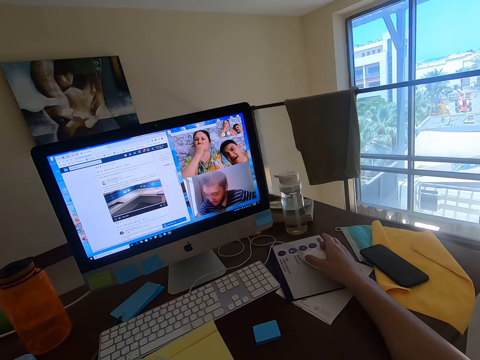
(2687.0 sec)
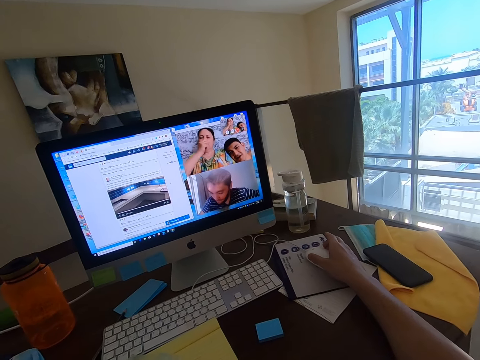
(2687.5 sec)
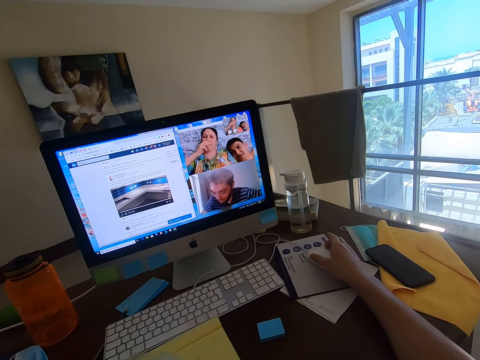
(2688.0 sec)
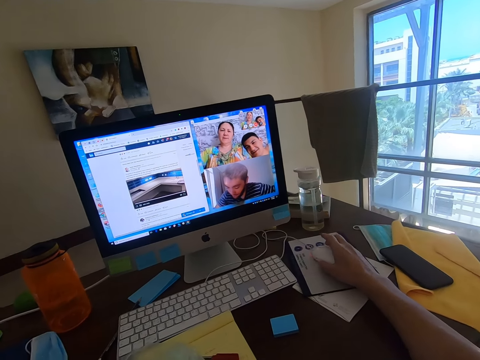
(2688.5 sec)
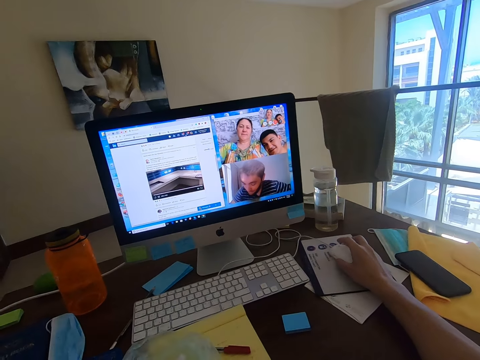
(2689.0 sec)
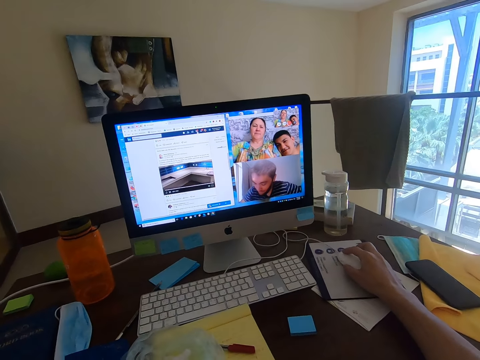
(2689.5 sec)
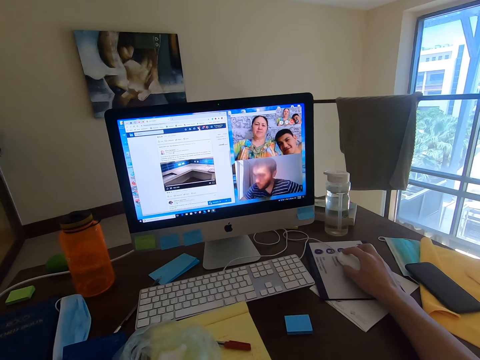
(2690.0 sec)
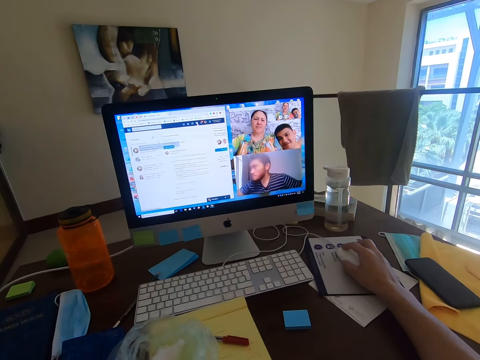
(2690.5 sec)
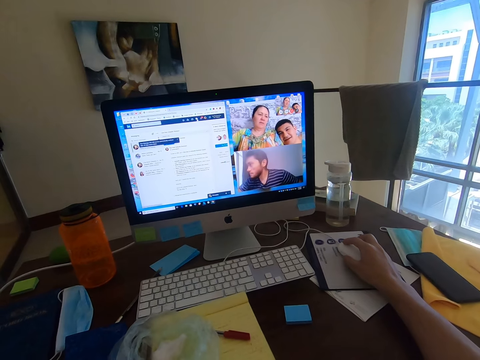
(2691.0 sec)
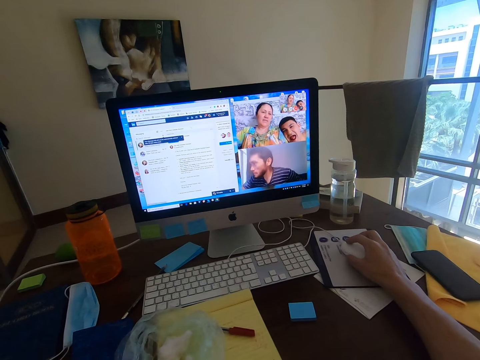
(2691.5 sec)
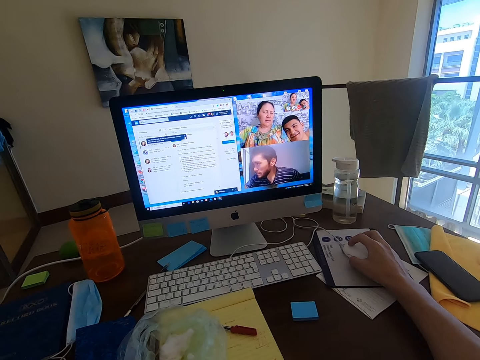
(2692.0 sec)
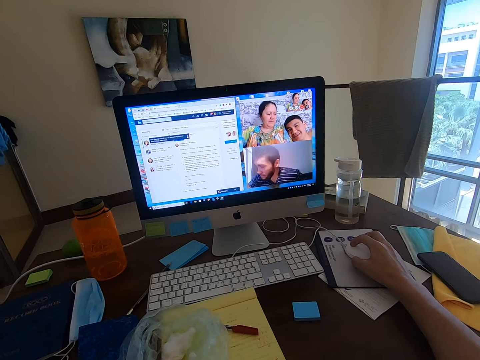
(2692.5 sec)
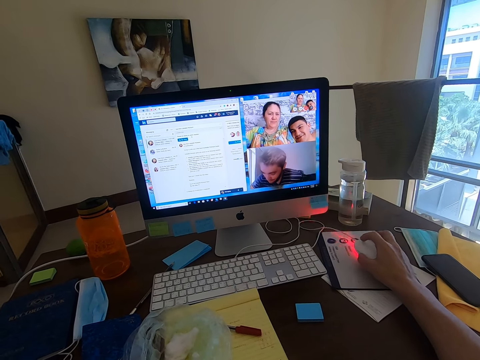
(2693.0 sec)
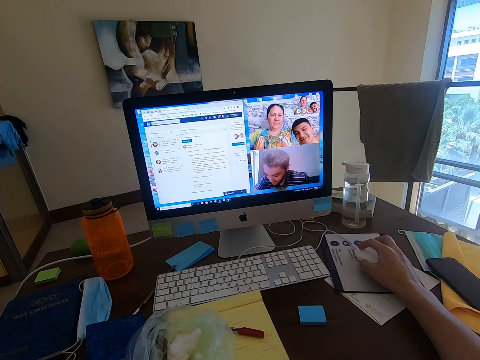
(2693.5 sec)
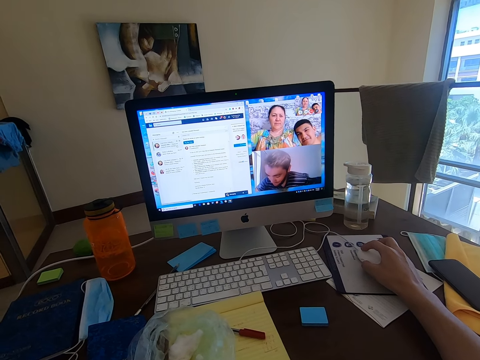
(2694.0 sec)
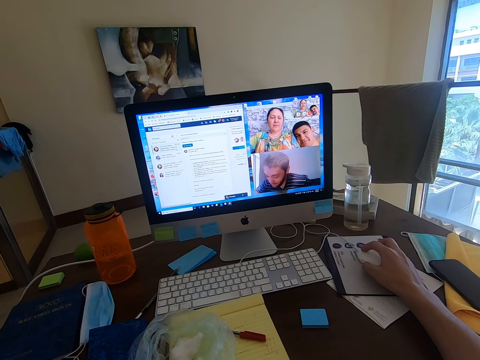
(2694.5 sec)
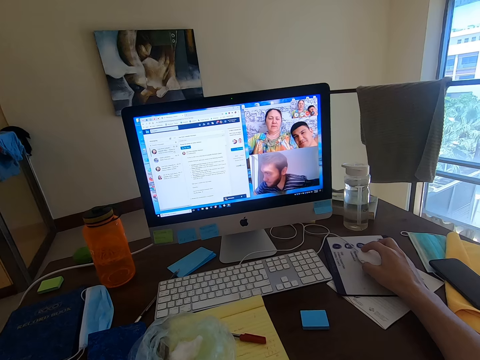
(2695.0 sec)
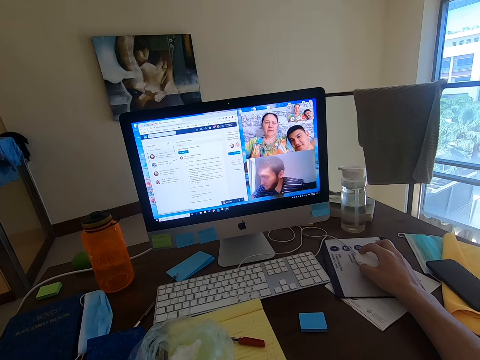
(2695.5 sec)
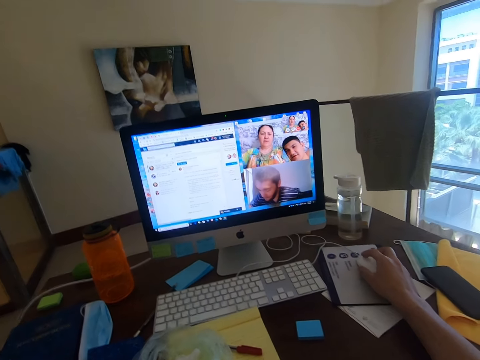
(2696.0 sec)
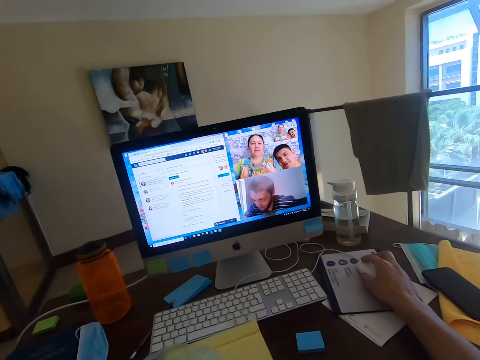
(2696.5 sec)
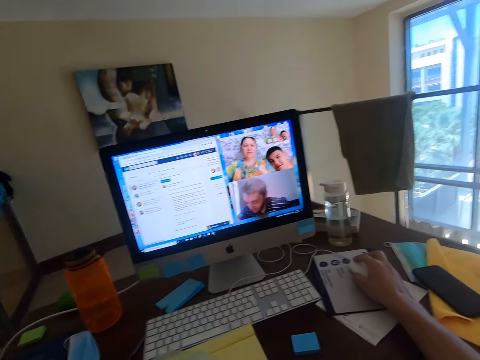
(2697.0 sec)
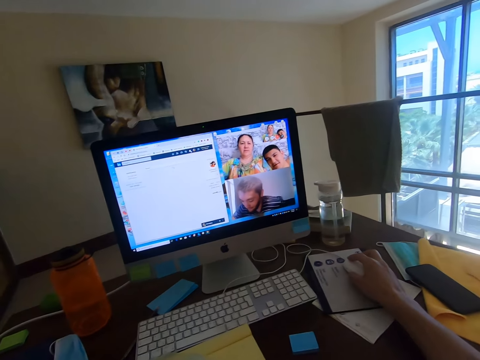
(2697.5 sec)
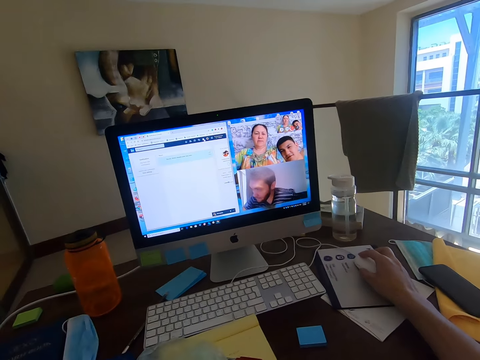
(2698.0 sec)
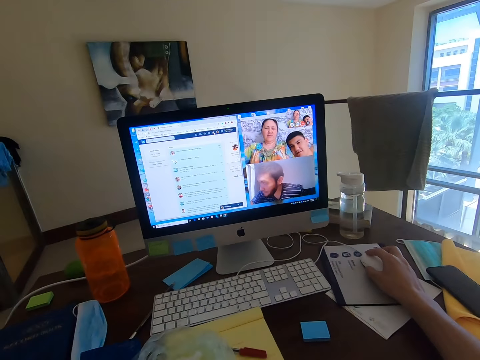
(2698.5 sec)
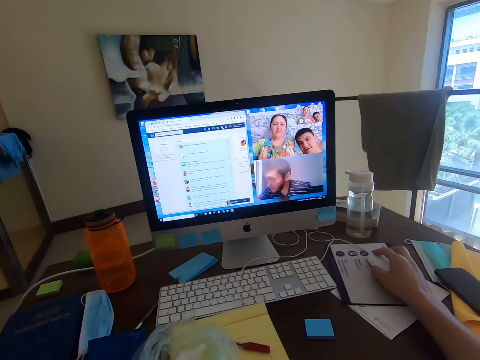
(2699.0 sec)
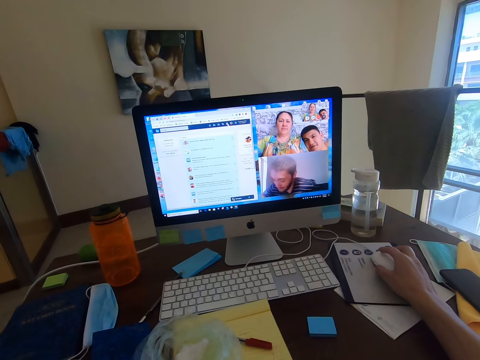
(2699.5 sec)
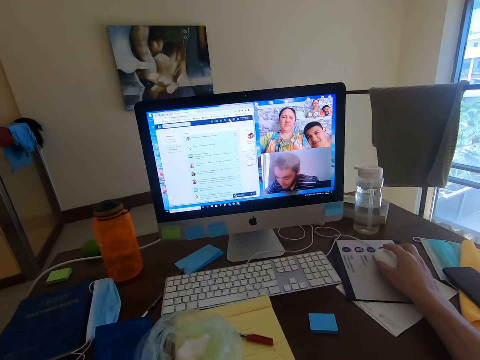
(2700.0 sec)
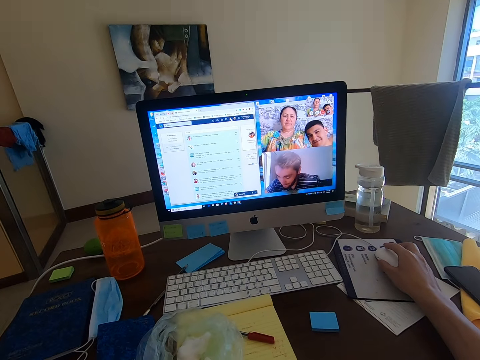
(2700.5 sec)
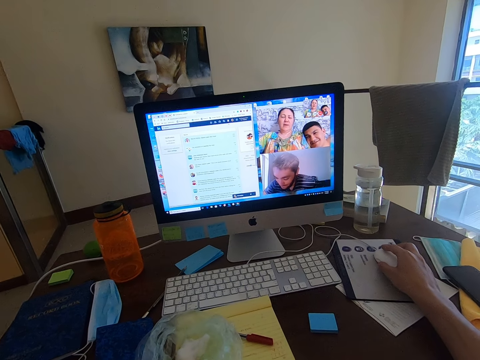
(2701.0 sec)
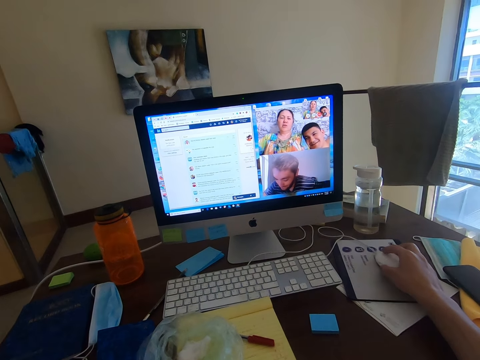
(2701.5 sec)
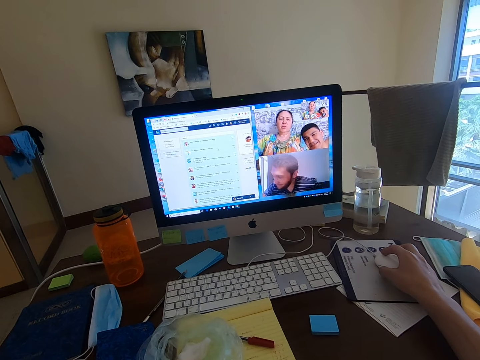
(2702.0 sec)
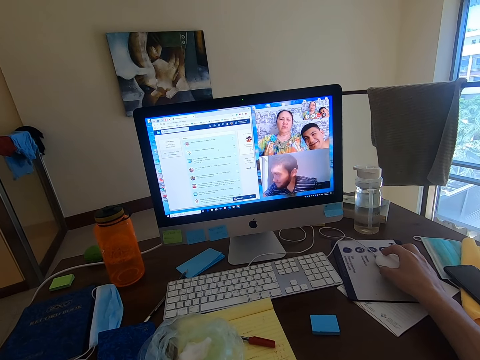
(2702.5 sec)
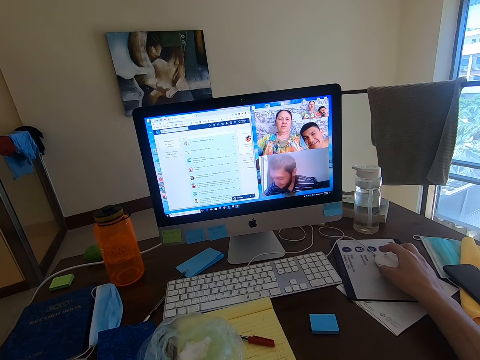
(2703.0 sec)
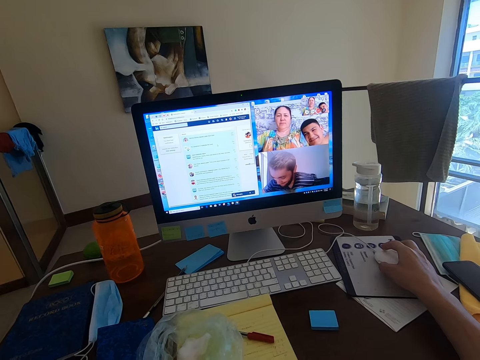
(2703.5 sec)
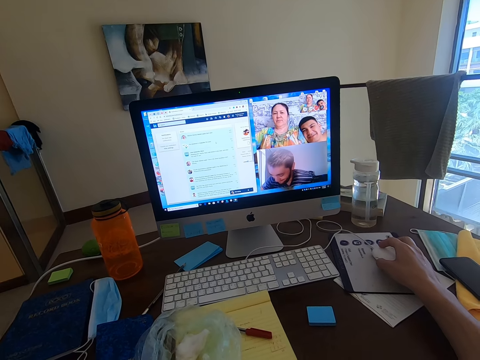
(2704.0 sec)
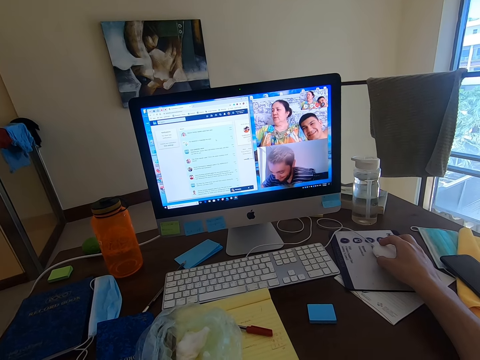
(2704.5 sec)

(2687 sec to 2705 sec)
A man converses with the camera wearer. A woman converses with the camera wearer. The man converses with the camera wearer. The camera wearer converses with the first man, another man and the woman. The first man converses with the camera wearer. The woman converses with the camera wearer.

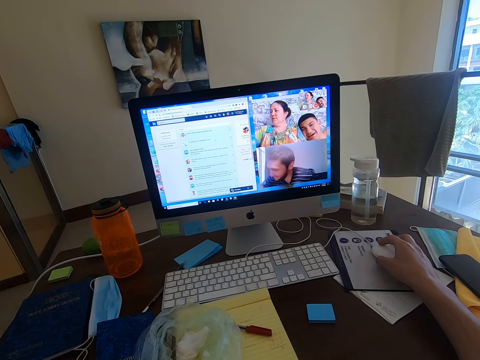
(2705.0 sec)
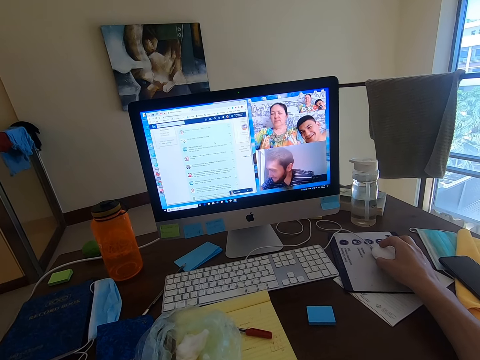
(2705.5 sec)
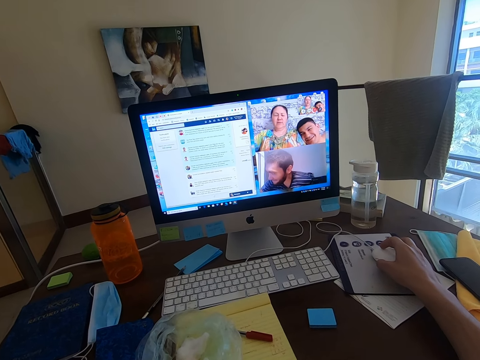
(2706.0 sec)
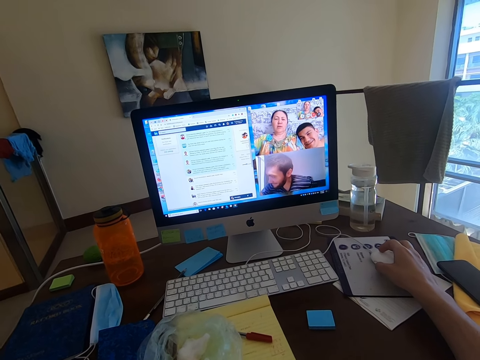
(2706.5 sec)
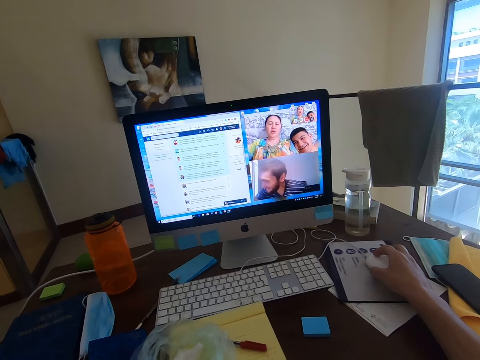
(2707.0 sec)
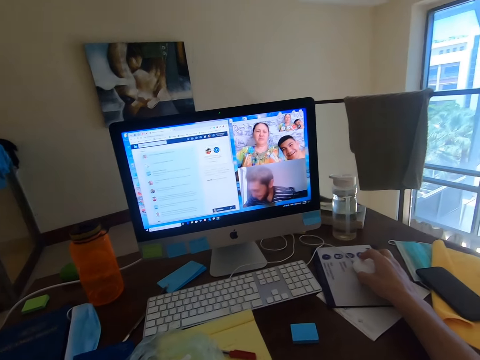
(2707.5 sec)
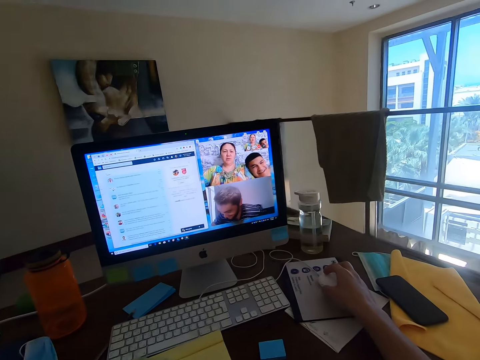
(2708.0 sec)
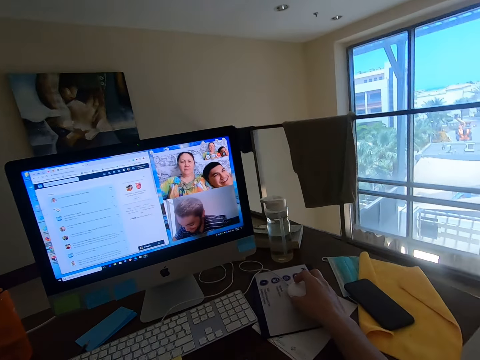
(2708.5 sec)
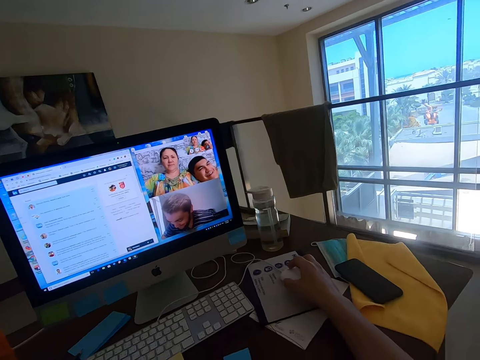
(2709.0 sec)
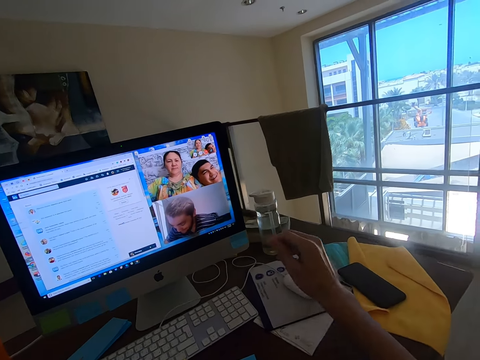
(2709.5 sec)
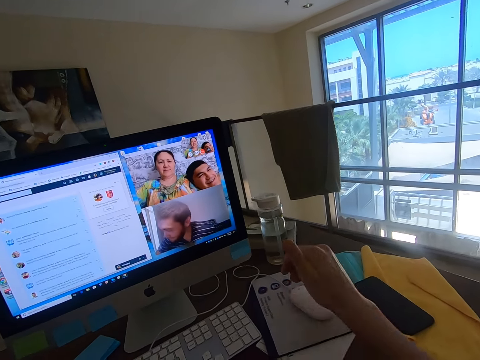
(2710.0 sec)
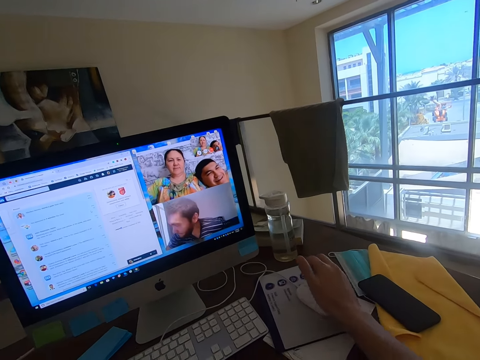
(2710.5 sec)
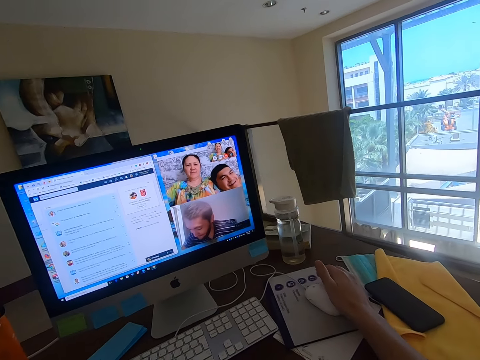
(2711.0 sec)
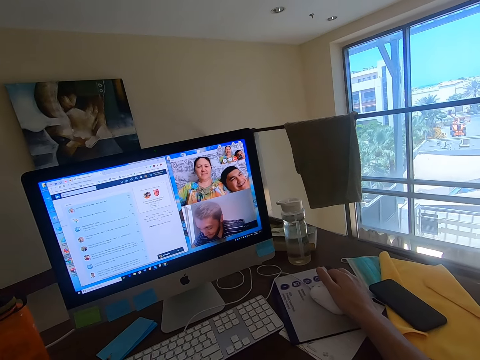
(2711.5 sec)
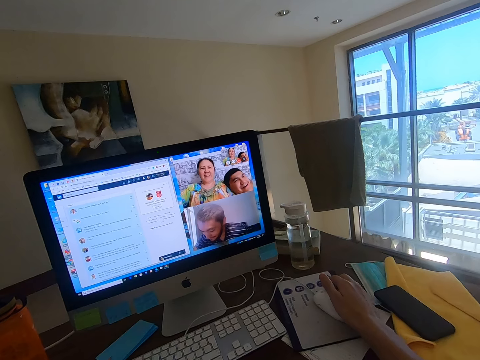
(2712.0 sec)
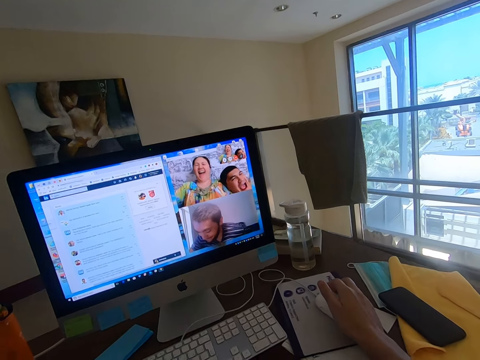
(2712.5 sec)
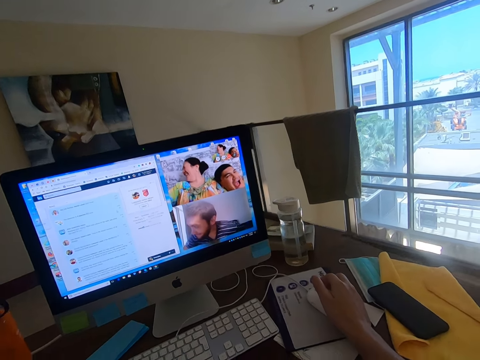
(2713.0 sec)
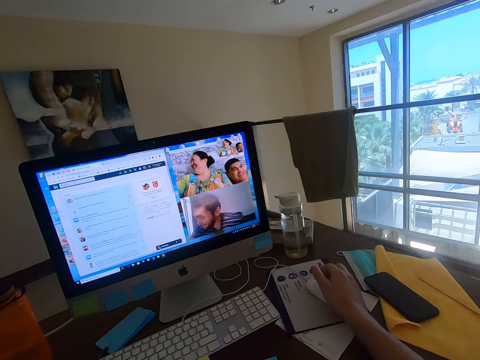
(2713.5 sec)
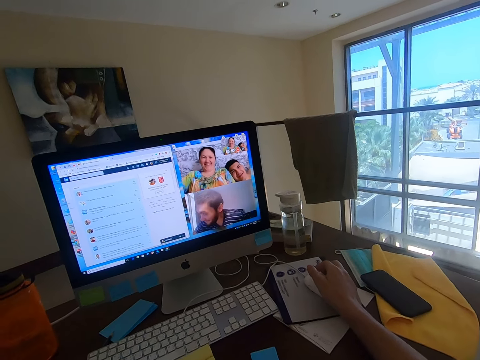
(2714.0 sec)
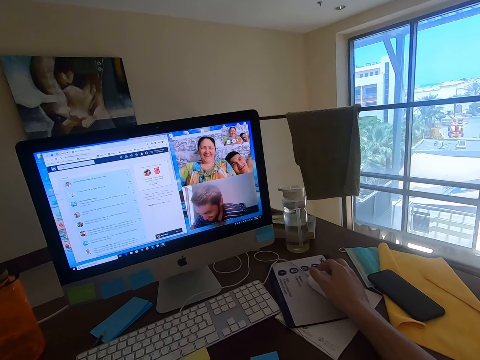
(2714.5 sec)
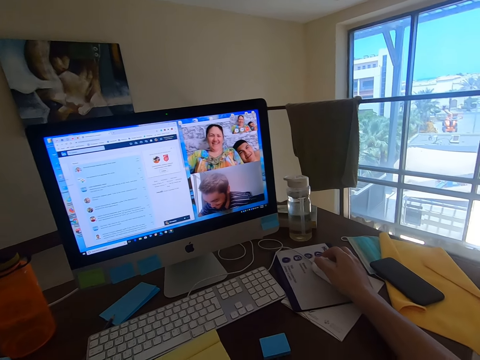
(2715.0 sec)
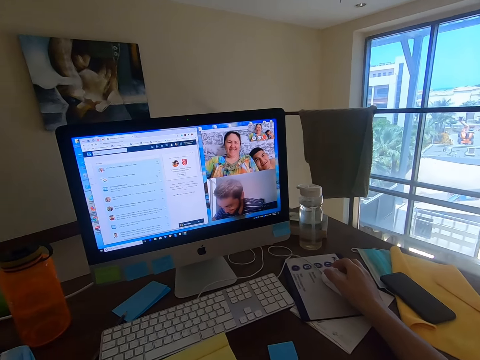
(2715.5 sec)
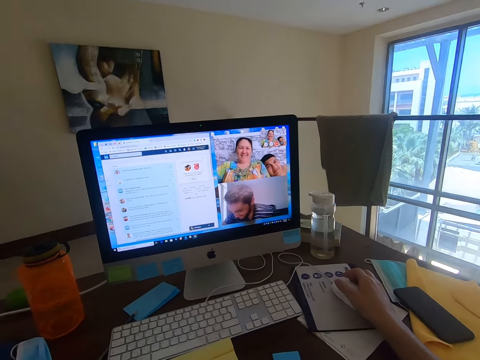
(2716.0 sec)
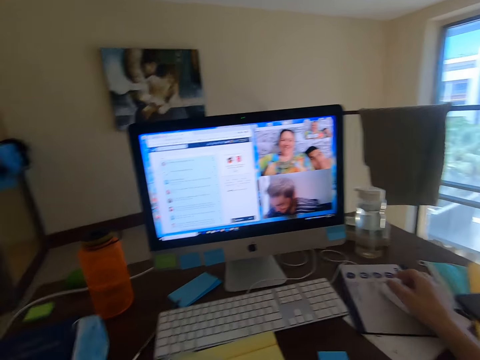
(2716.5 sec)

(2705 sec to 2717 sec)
A man converses with the camera wearer. The camera wearer converses with the man, another man and a woman. He gestures with his hand.
